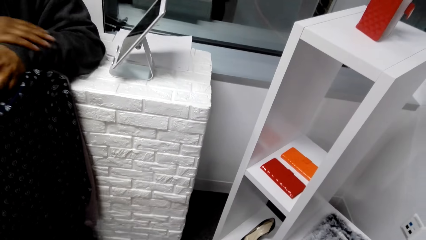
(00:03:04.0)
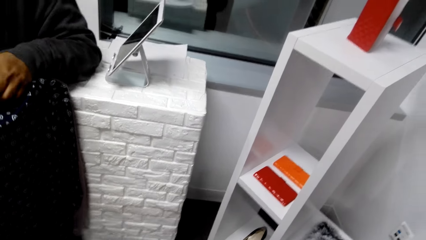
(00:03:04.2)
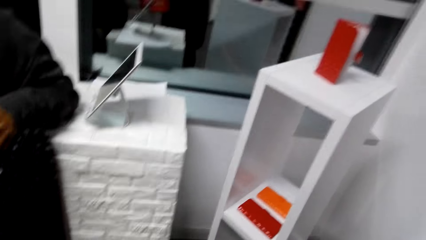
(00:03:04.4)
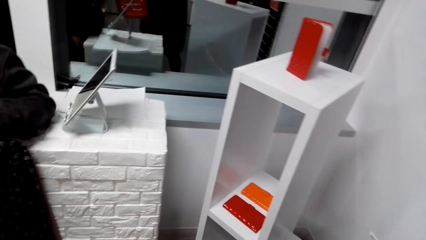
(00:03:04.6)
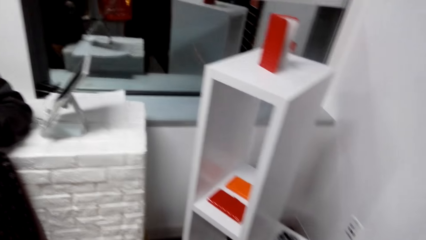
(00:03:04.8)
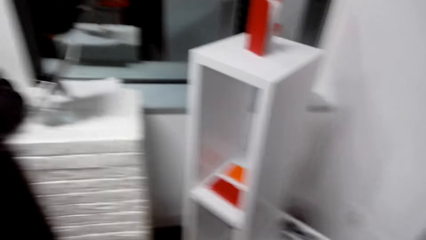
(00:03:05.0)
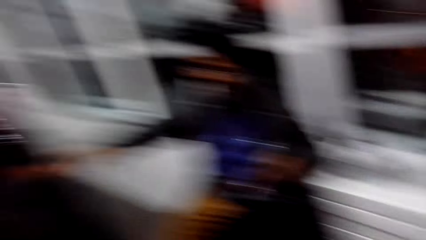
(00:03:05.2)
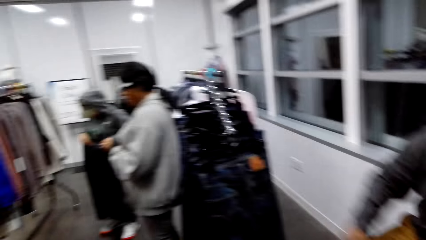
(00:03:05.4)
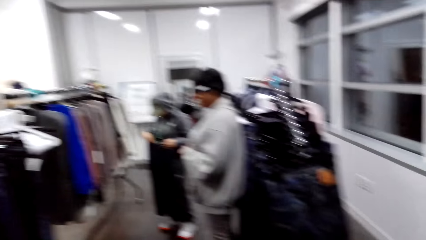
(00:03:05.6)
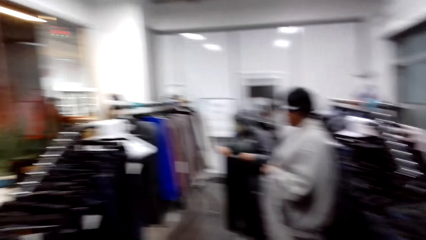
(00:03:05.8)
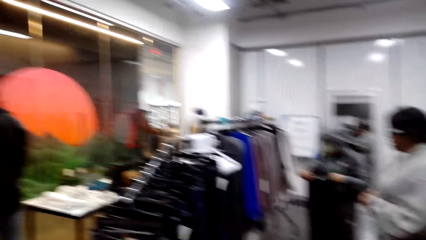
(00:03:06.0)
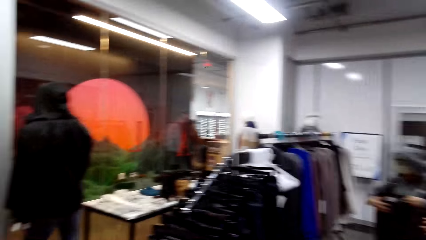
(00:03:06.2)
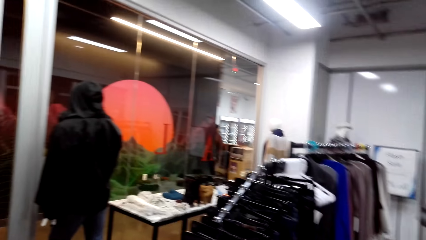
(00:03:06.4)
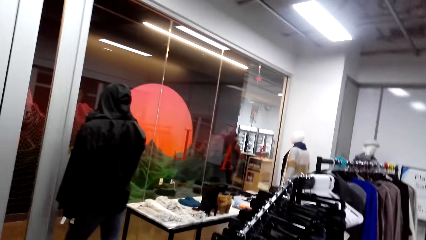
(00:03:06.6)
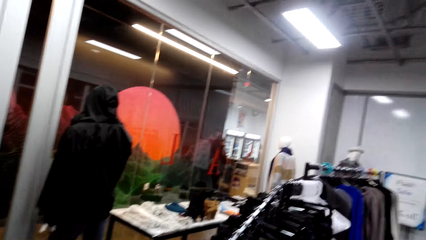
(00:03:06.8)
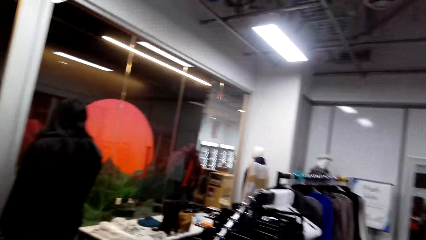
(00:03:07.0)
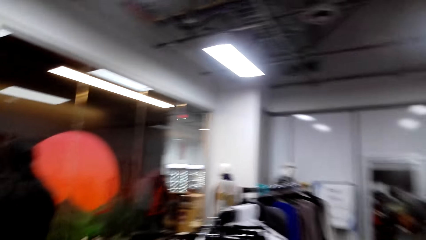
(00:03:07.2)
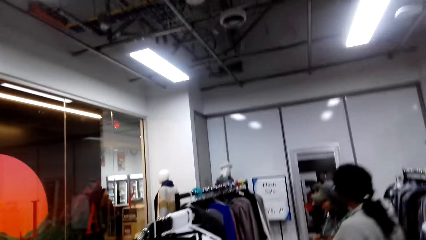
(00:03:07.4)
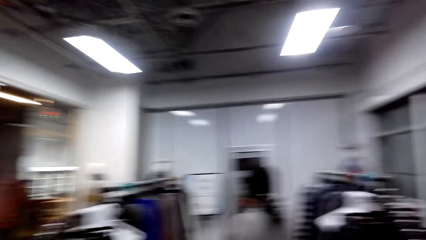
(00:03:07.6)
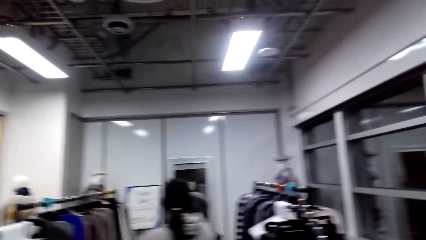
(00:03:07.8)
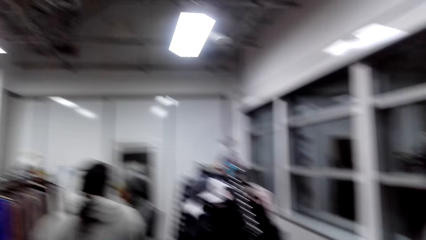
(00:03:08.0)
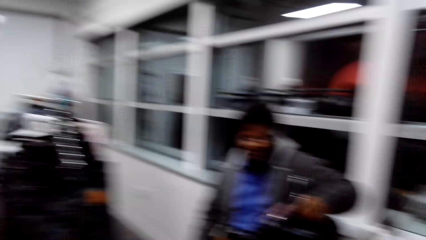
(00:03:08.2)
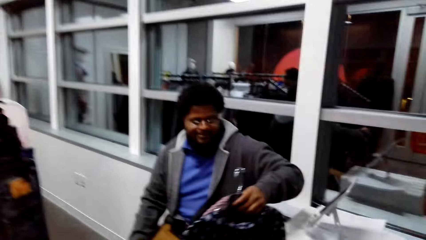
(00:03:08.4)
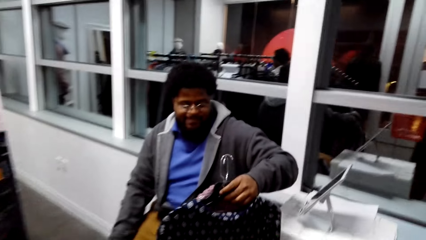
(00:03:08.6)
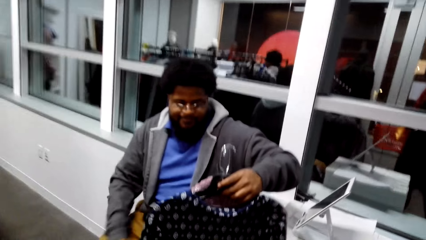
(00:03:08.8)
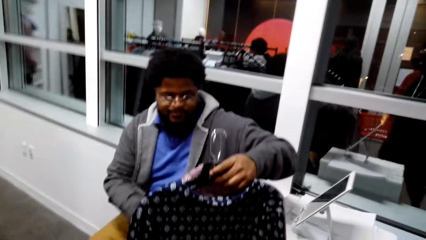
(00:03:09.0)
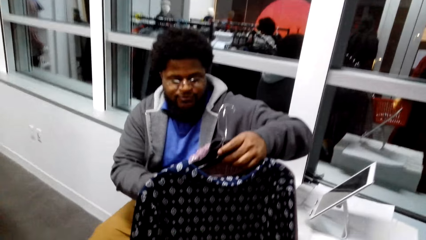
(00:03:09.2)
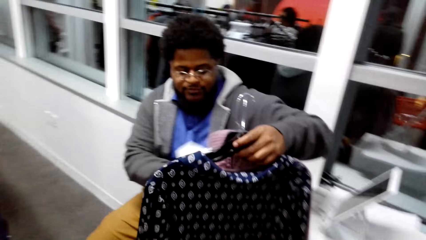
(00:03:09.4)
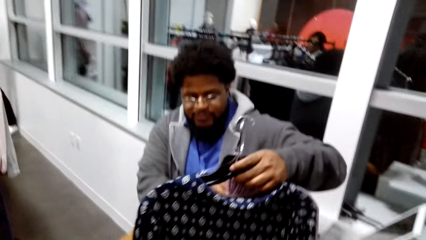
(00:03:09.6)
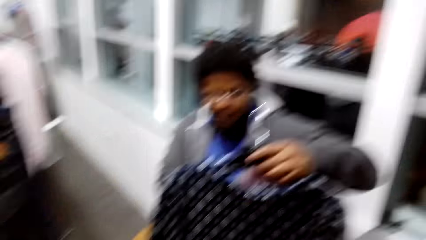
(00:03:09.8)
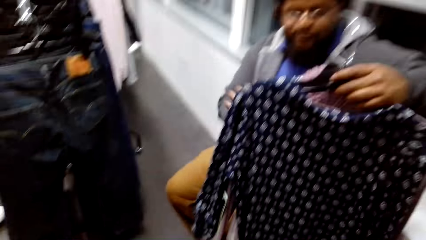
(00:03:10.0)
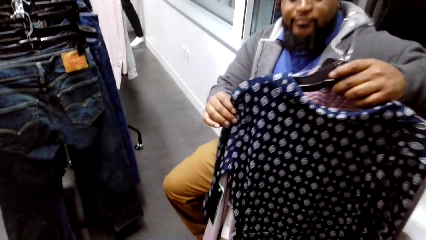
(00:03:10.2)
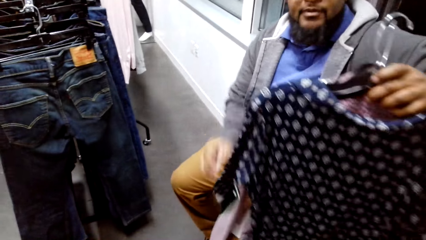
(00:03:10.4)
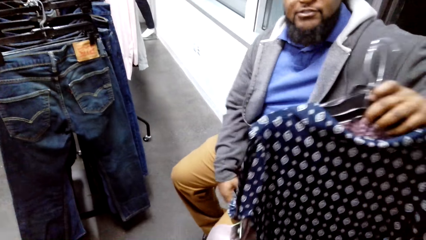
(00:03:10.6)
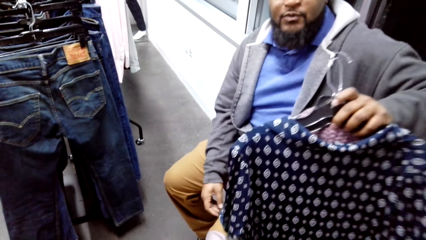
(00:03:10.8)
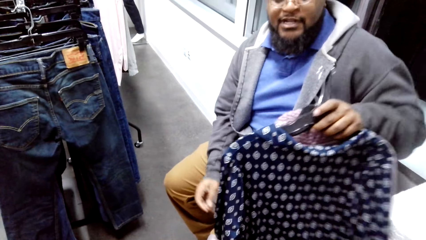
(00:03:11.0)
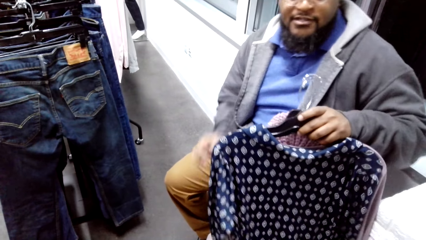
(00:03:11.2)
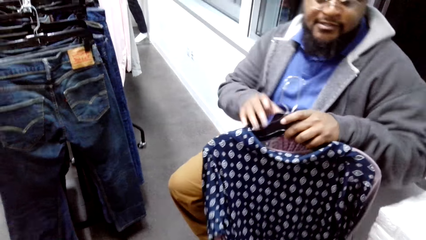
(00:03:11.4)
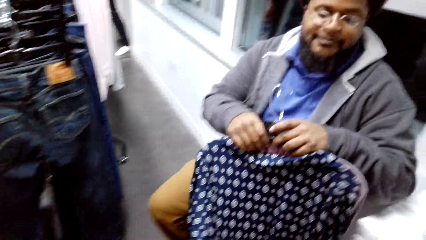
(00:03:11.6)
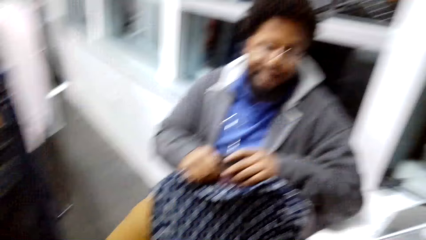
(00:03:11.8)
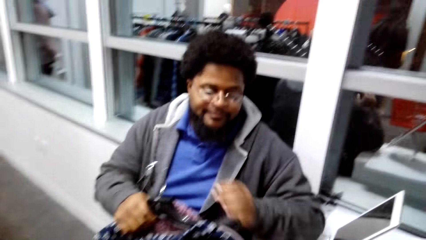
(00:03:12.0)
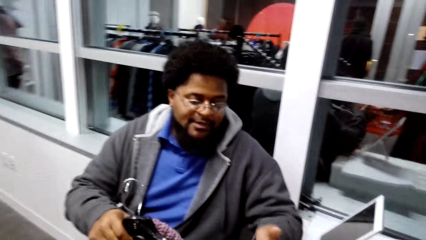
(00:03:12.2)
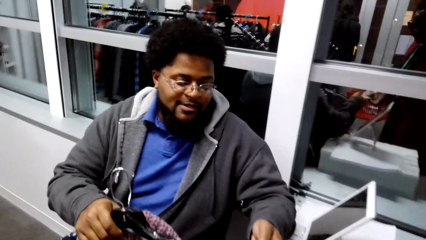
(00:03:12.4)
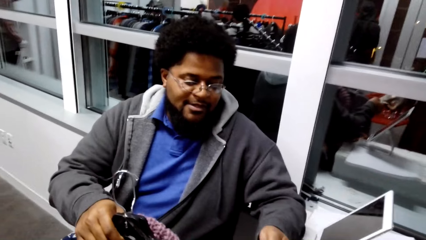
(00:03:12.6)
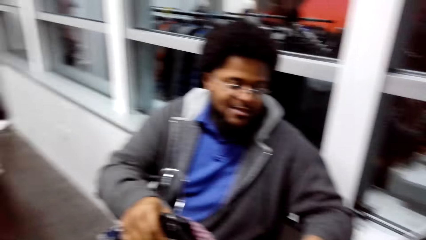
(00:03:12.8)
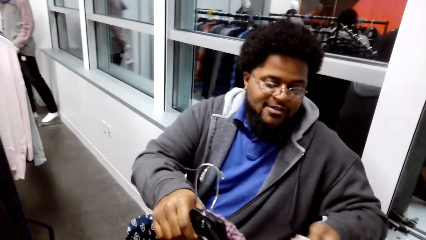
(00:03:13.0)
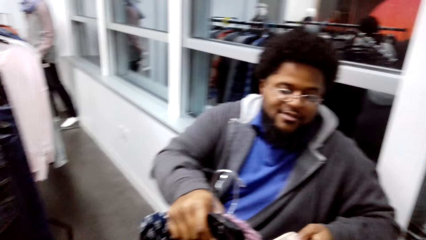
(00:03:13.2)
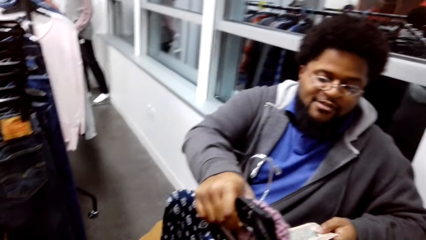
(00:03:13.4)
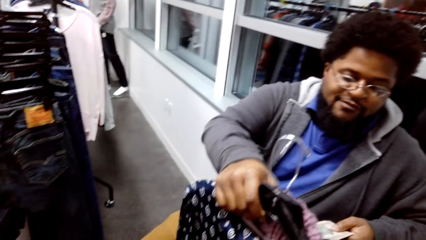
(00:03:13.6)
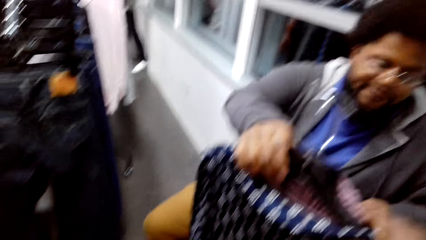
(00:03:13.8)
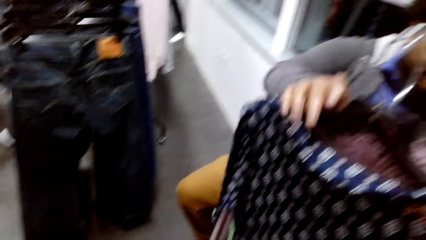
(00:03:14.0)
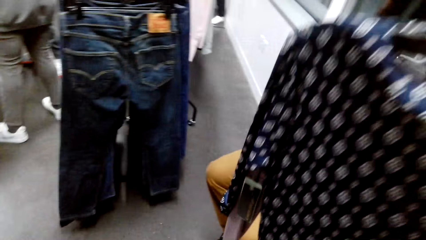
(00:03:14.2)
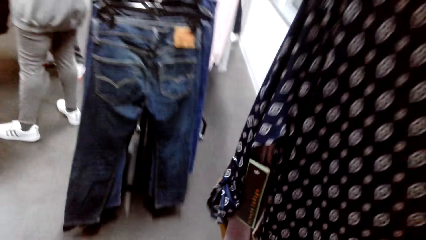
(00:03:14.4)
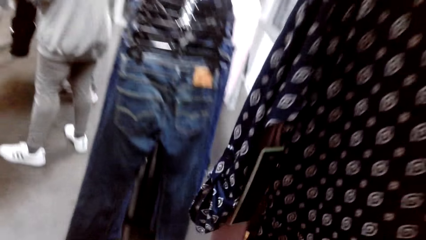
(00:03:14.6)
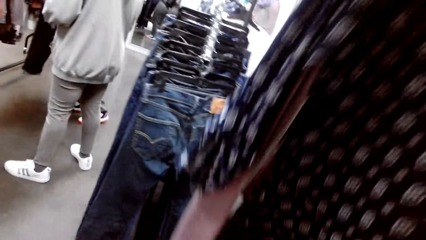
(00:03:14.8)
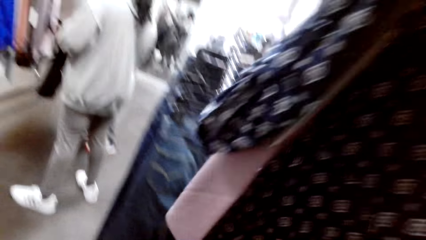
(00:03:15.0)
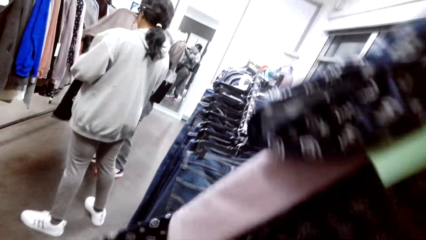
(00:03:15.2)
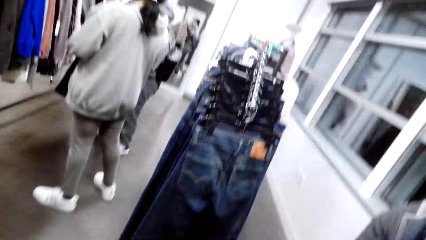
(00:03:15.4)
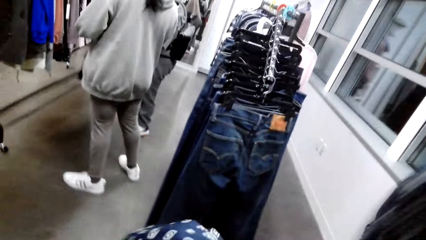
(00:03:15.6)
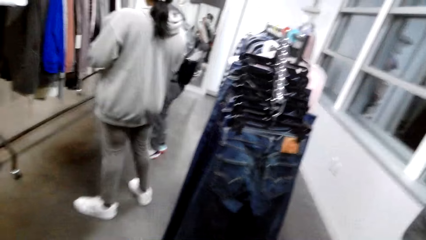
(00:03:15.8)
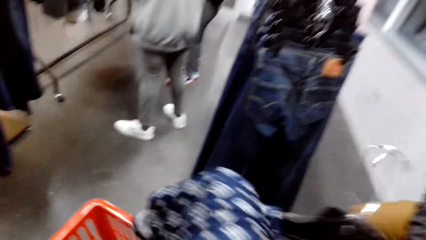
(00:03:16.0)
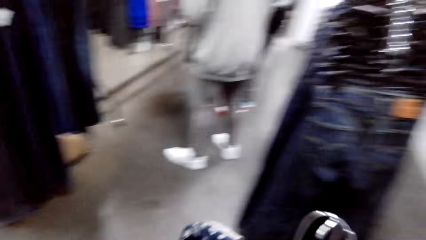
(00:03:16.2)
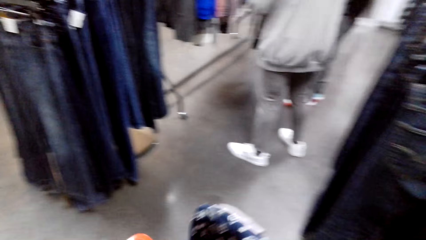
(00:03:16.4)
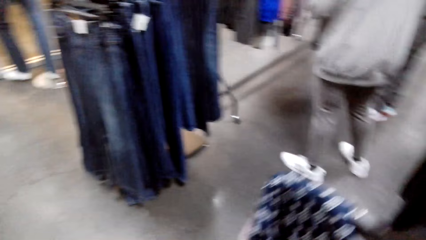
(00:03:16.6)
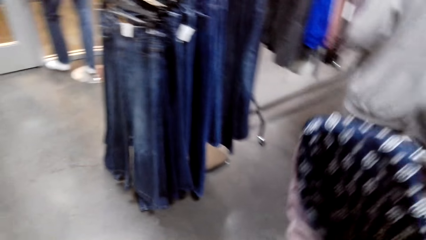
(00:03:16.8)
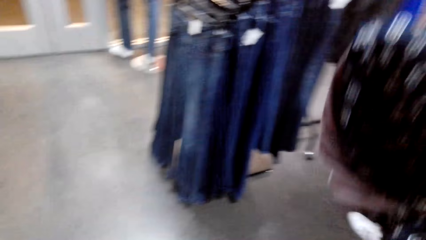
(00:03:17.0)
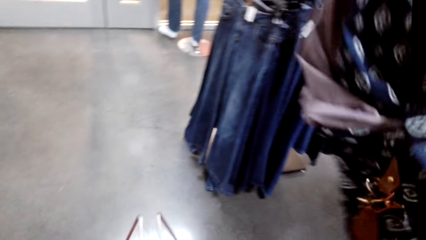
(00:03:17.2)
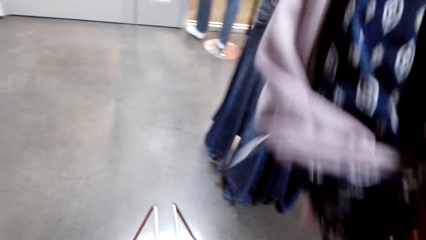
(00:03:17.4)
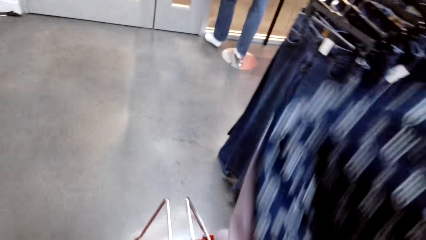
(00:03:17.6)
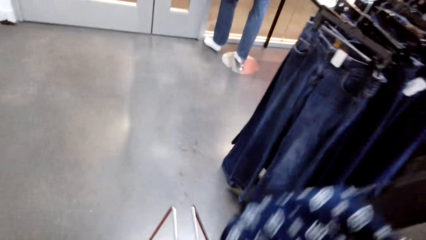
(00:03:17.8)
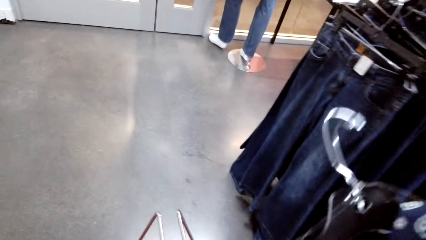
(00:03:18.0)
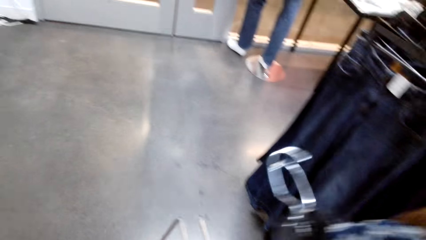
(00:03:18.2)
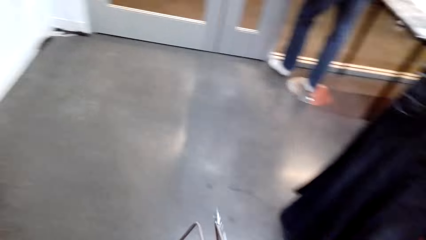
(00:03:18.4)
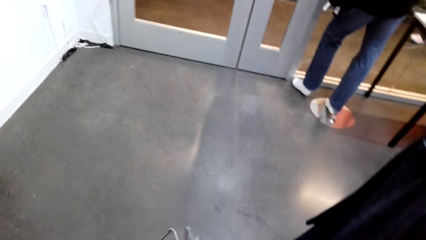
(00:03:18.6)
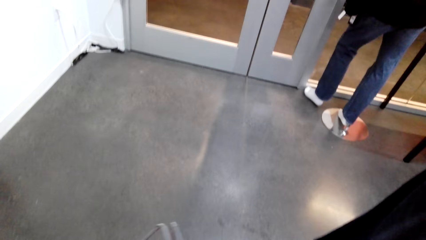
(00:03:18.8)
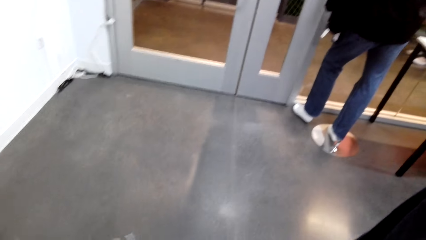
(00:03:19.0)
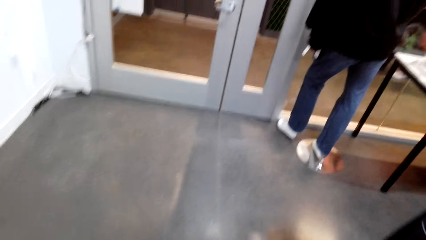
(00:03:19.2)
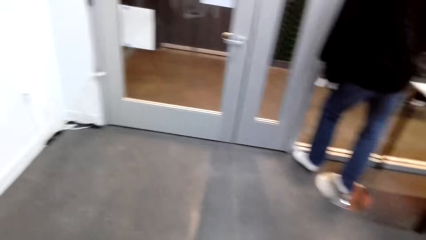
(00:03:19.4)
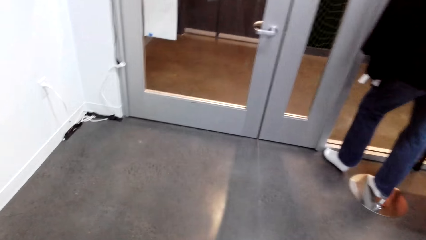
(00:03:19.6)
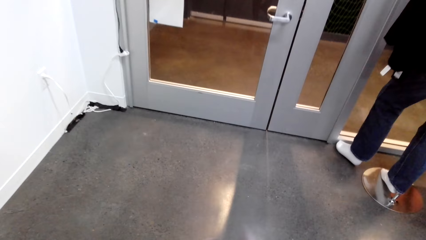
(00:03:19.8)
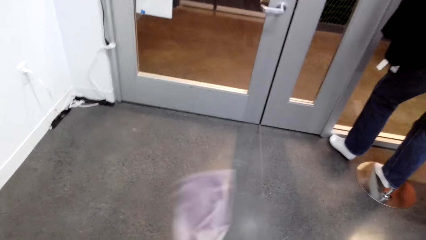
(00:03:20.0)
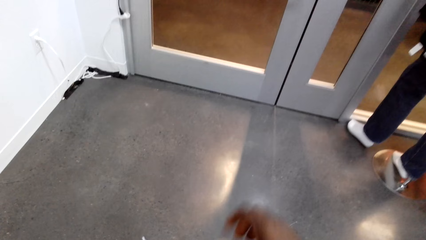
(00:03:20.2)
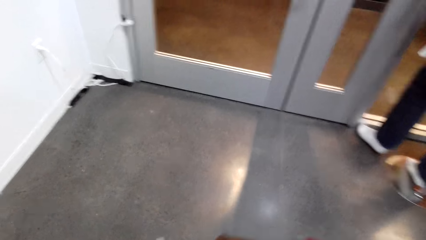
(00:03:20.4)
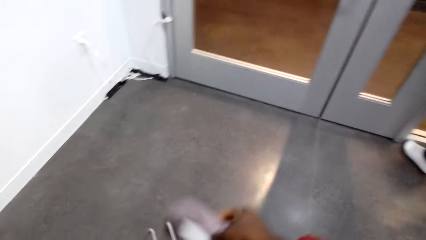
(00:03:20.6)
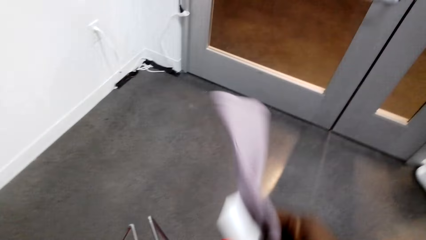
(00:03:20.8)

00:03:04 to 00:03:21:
A man holds the clothes. The camera wearer looks around. The man converses with the camera wearer. The camera wearer gives money to the man. The man lifts the cloth. The camera wearer looks around. They put the cloth in the bucket. They lift the cloth. They take the clothes from the man. They walk around.
